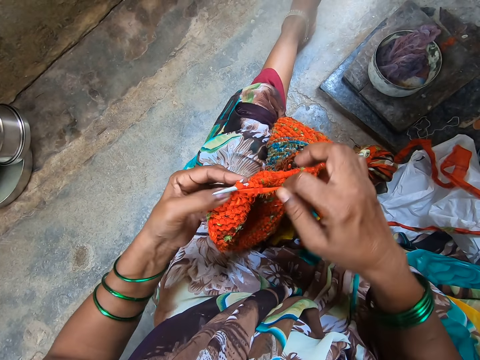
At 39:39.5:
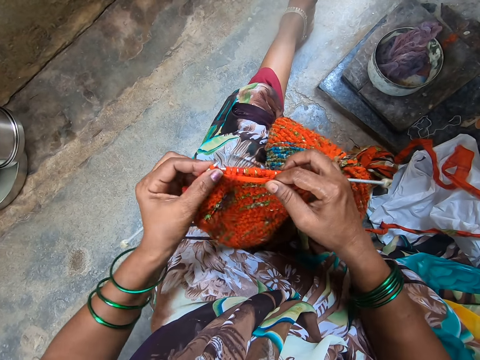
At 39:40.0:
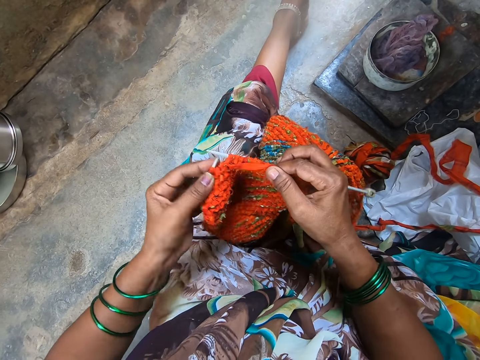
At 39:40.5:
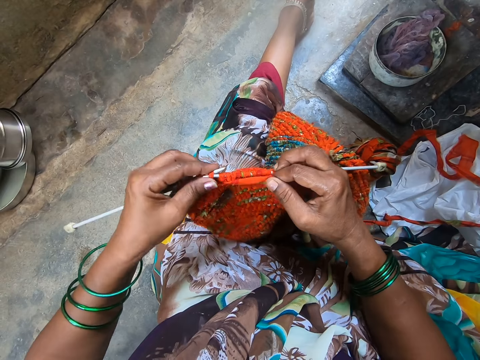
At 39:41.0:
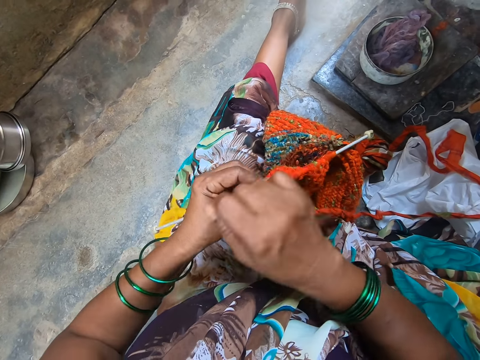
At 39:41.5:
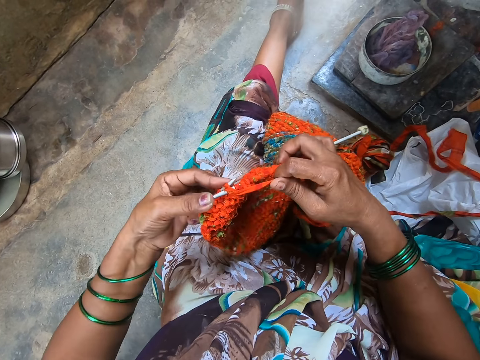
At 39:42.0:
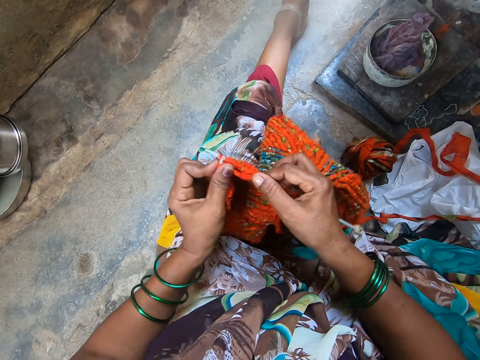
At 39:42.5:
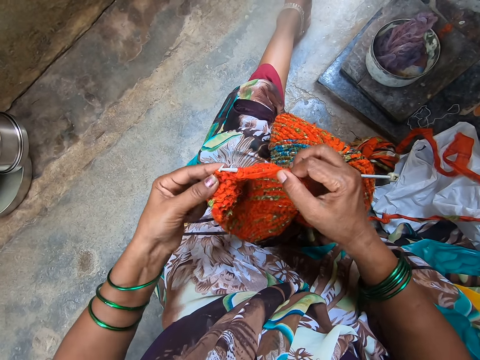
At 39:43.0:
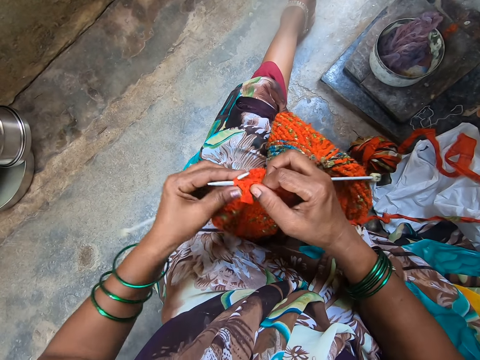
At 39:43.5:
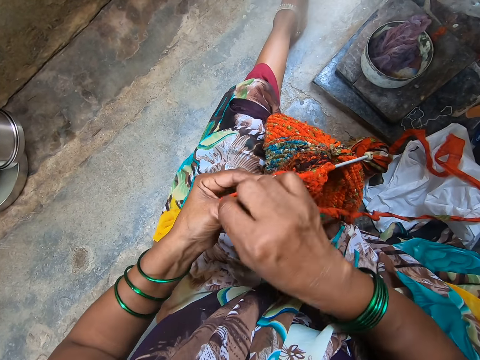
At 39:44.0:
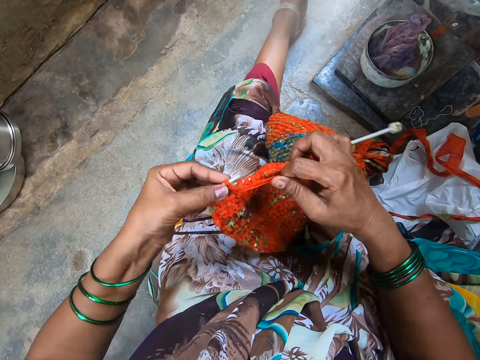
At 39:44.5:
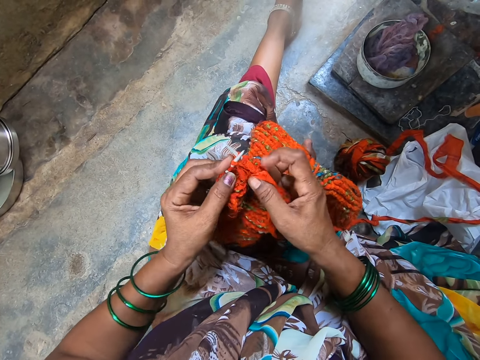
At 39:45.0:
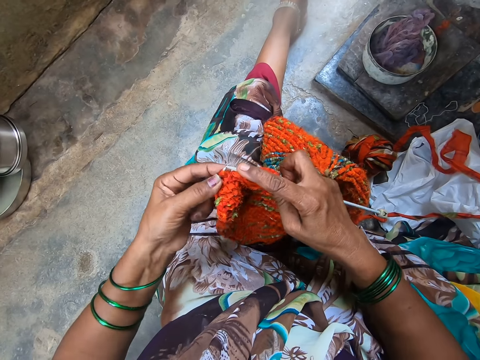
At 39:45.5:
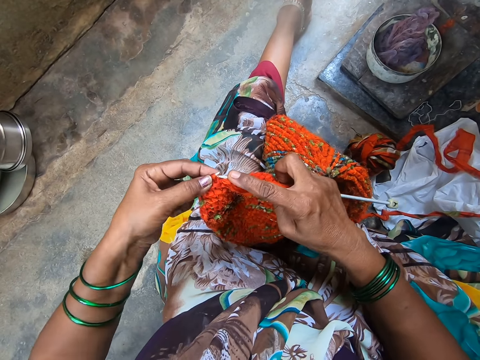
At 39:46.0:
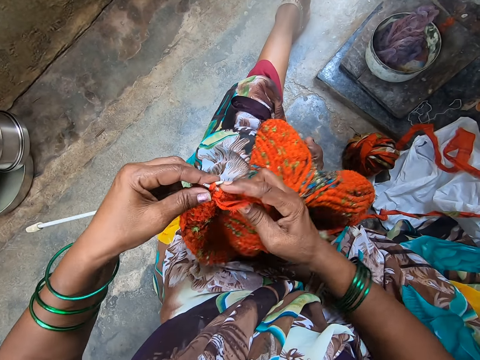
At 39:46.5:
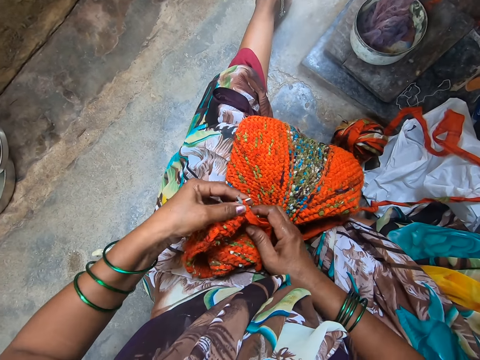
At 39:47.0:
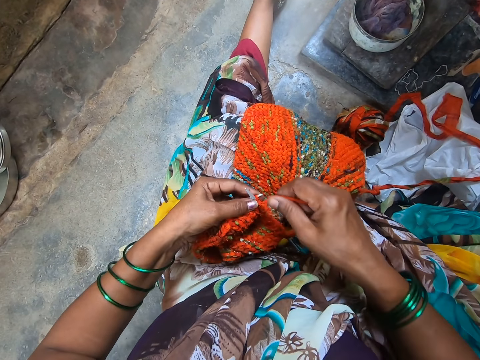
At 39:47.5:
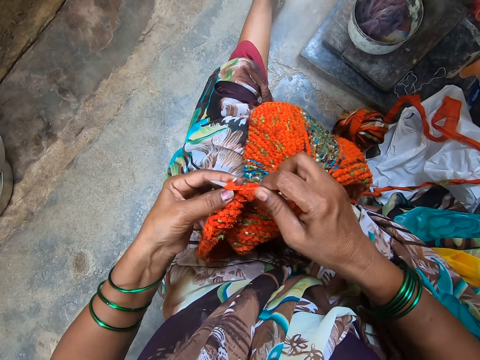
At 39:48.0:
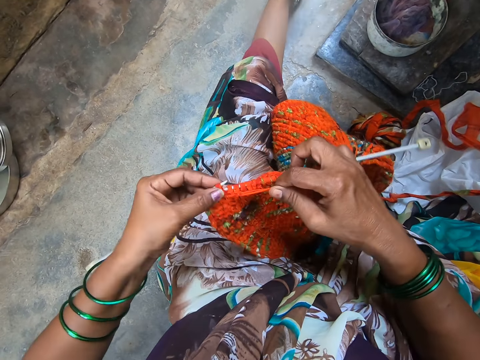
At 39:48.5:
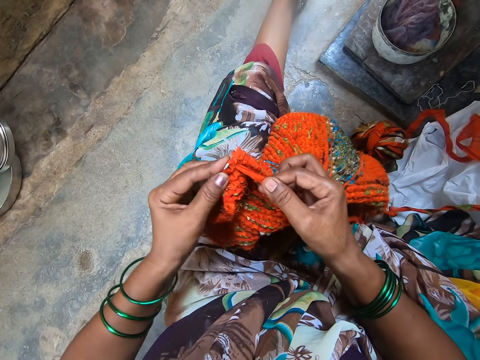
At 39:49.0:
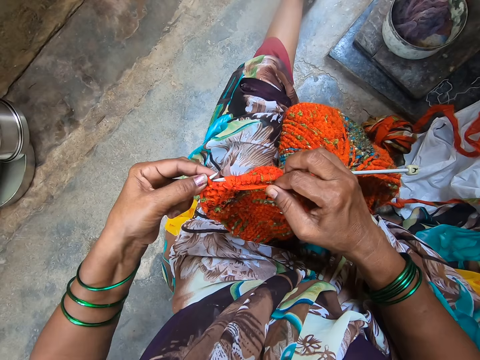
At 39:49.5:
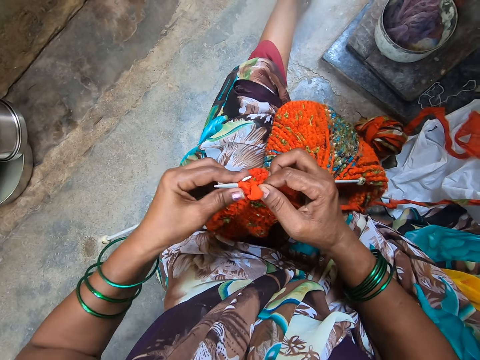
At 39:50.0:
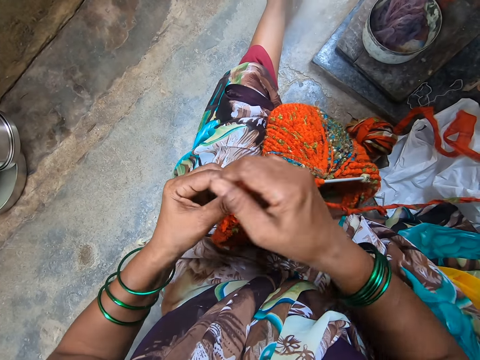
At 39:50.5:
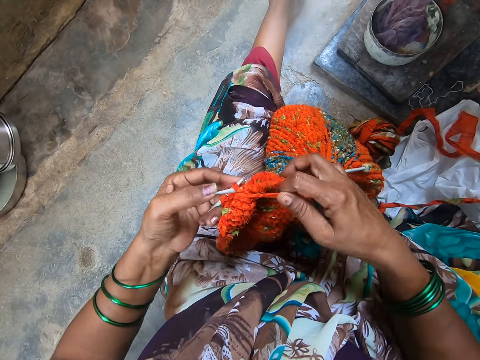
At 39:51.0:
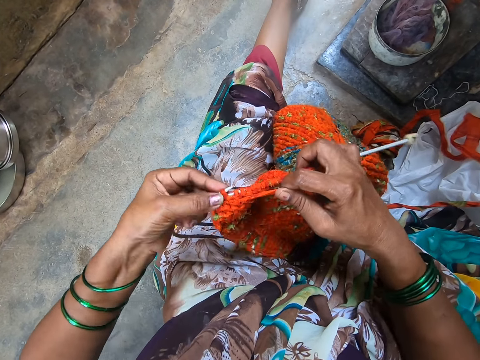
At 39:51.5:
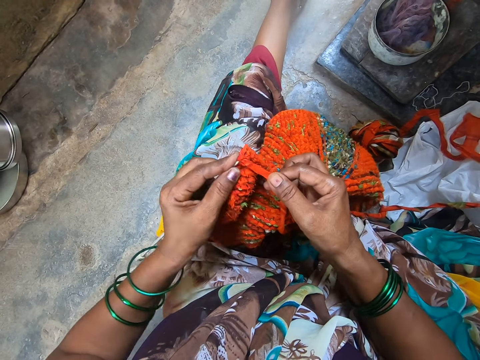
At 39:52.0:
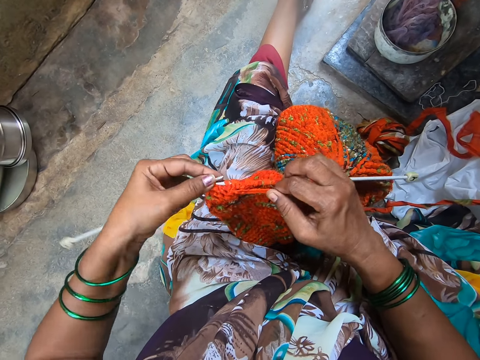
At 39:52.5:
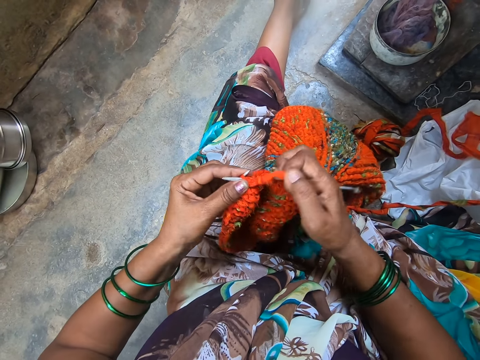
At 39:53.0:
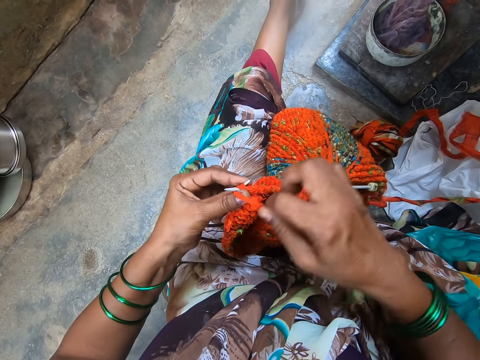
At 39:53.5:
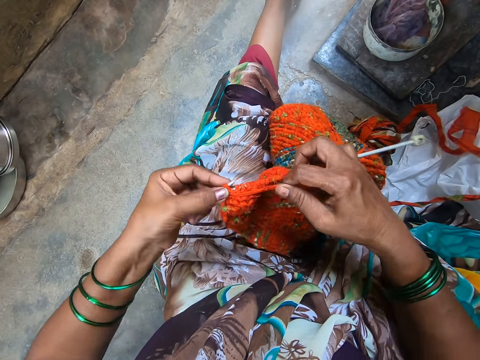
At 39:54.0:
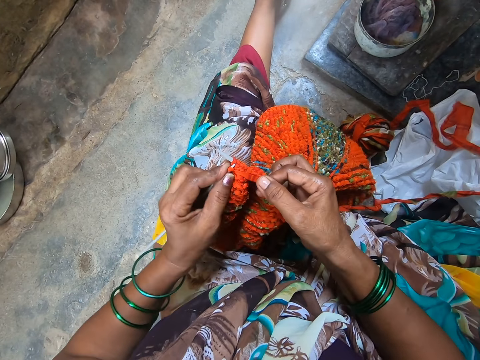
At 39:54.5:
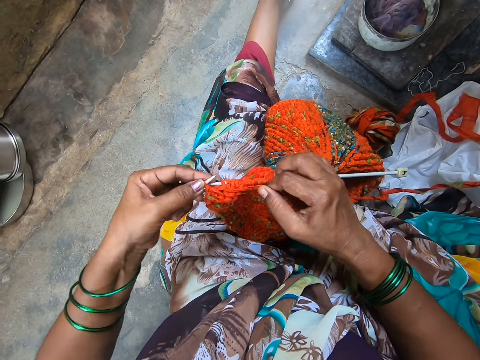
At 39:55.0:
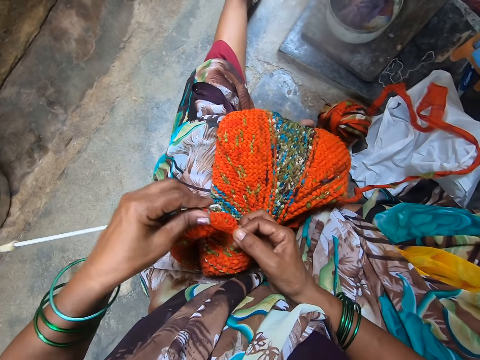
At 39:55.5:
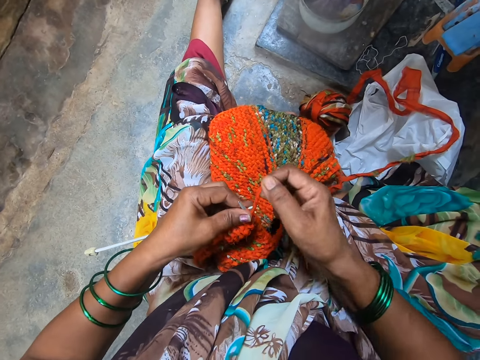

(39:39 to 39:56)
The camera wearer coils a knitting thread on a knitting needle. They knit a piece of fabric with the knitting needle. They coil the knitting thread on the knitting needle. They knit the piece of fabric with the knitting needle. They coil the knitting thread on the knitting needle. They knit the piece of fabric with the knitting needle. They coil the knitting thread on the knitting needle. They knit the piece of fabric with the knitting needle. They coil the knitting thread on the knitting needle. They knit the piece of fabric with the knitting needle. They coil the knitting thread on the knitting needle. They knit the piece of fabric with the knitting needle.

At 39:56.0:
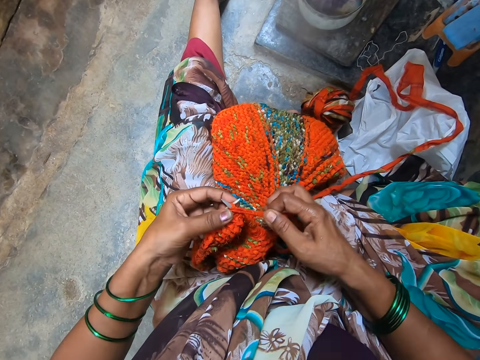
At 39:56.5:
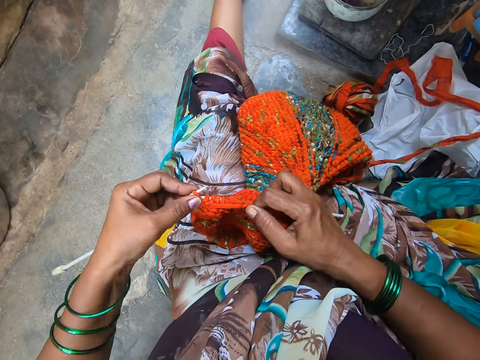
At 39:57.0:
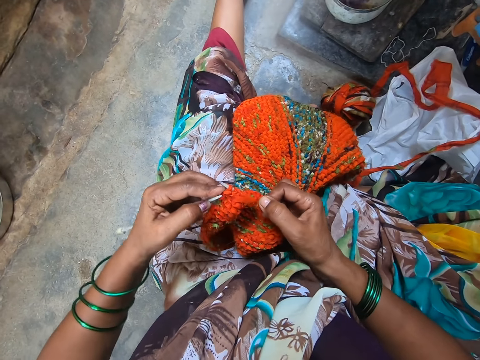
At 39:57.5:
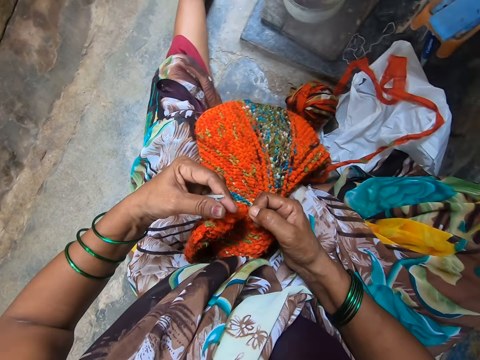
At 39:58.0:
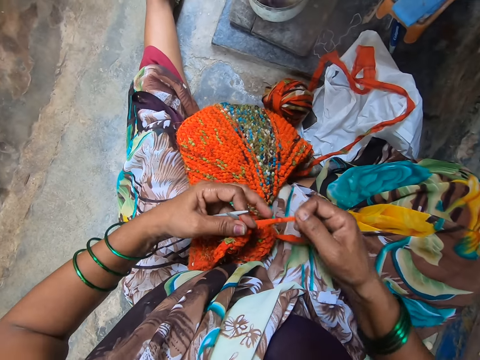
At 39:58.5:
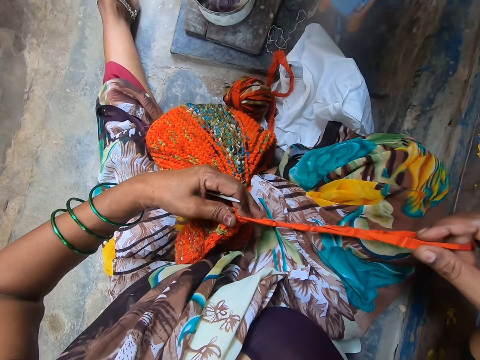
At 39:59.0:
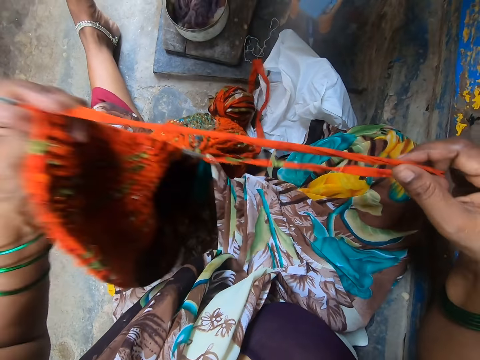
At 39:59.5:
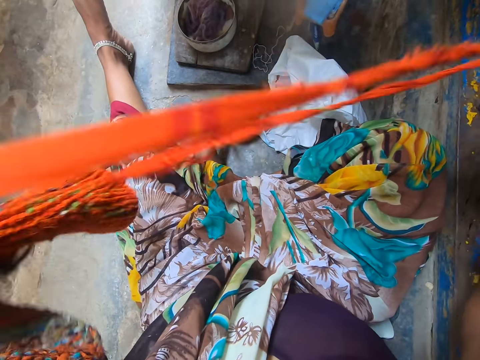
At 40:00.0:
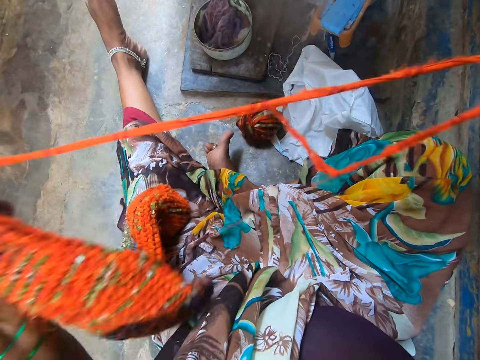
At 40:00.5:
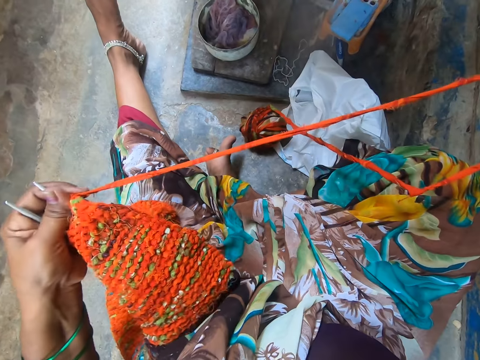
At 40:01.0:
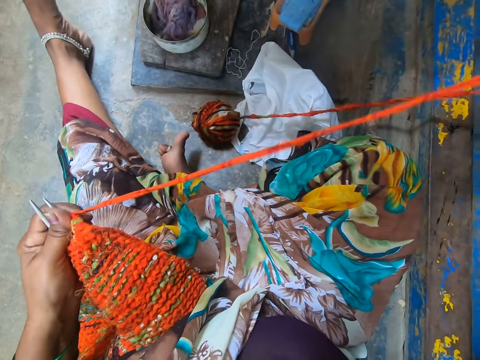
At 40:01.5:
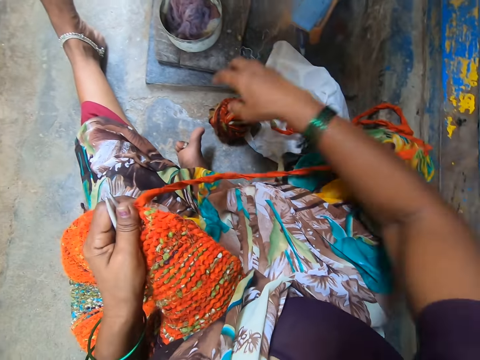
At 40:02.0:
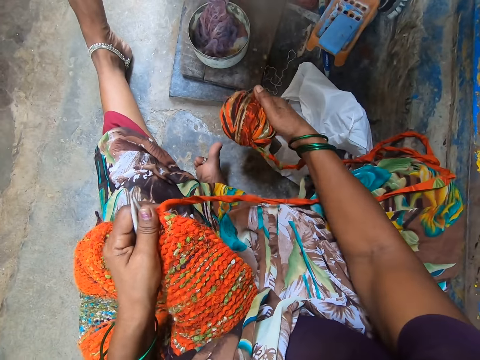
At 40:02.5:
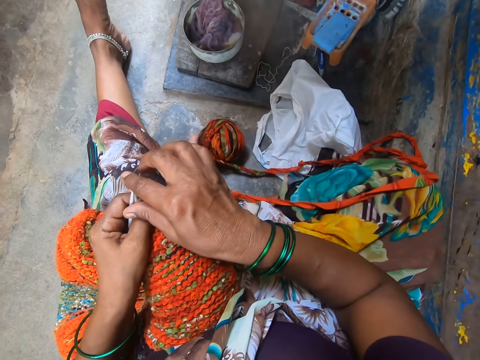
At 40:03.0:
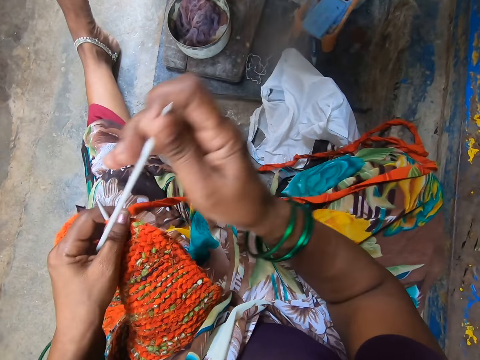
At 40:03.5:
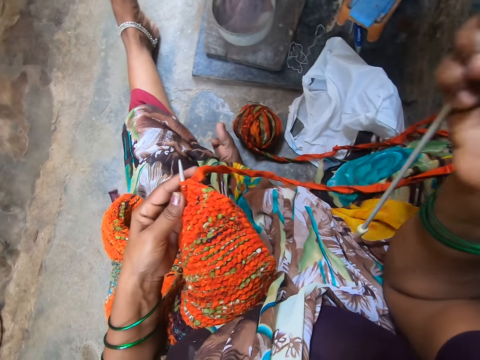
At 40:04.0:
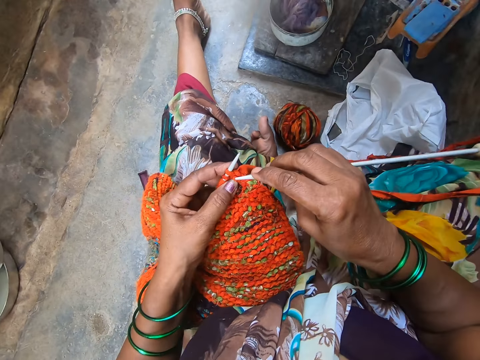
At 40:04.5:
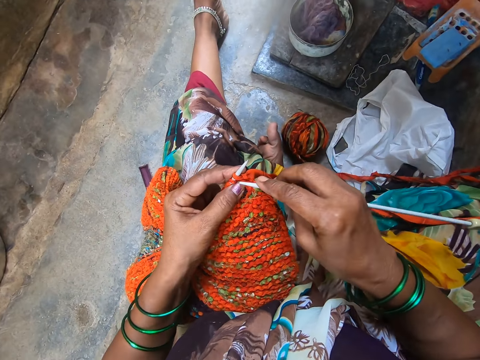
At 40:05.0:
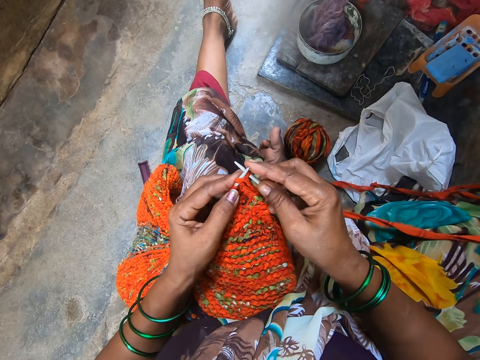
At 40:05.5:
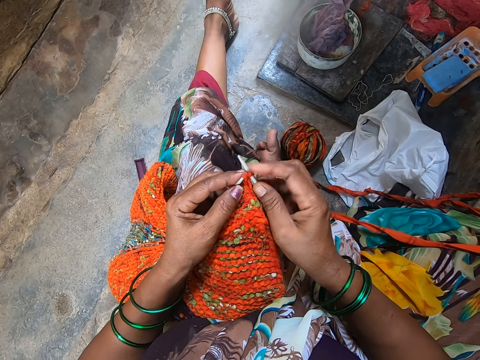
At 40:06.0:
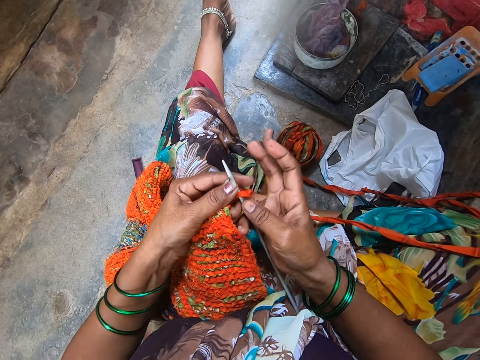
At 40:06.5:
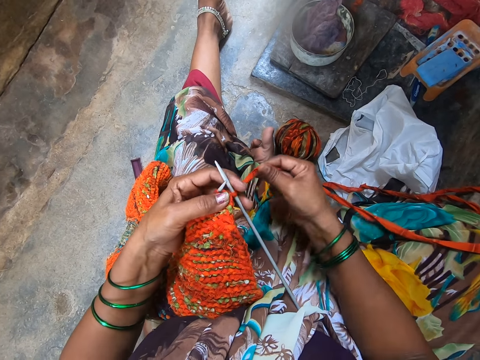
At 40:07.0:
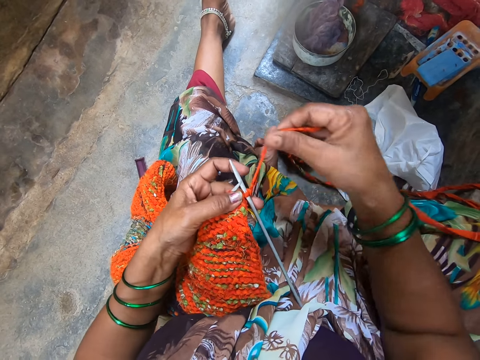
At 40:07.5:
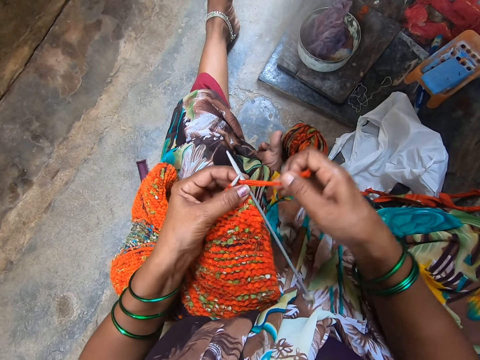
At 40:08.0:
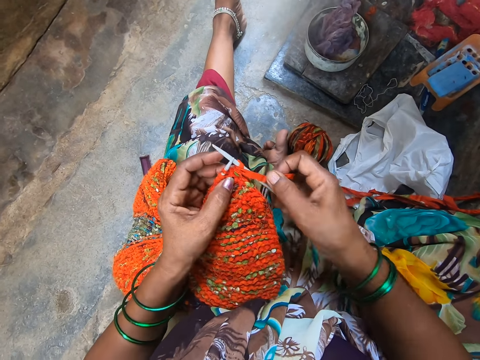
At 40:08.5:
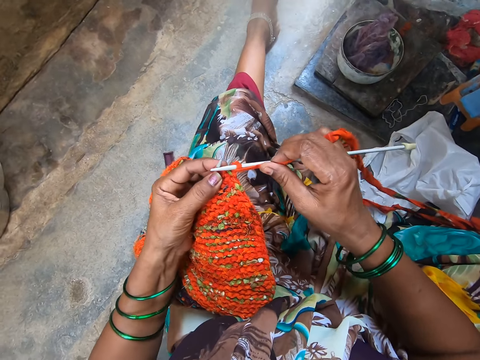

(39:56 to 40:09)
The camera wearer coils a knitting thread on a knitting needle. She knits a piece of fabric with the knitting needle. She stretches the yarn with her hand. She carries a ball of yarn from the floor. She drops the ball of yarn on the floor. She pulls out the knitting thread from a piece of knitted fabric. She crochets the yarn with the crochet hook. She coils the knitting thread on the knitting needle.
